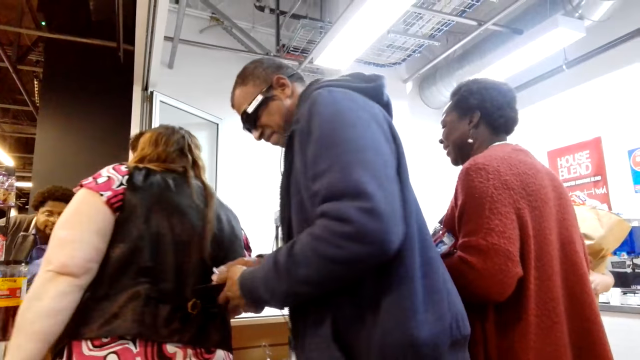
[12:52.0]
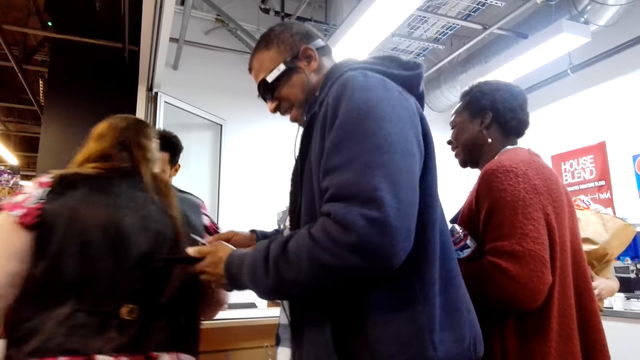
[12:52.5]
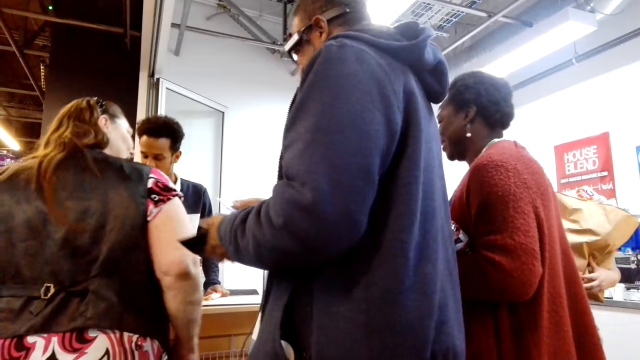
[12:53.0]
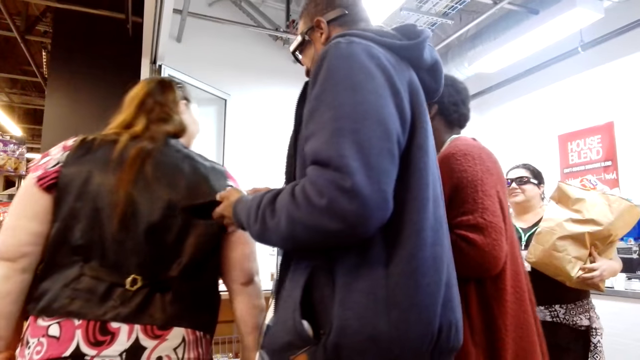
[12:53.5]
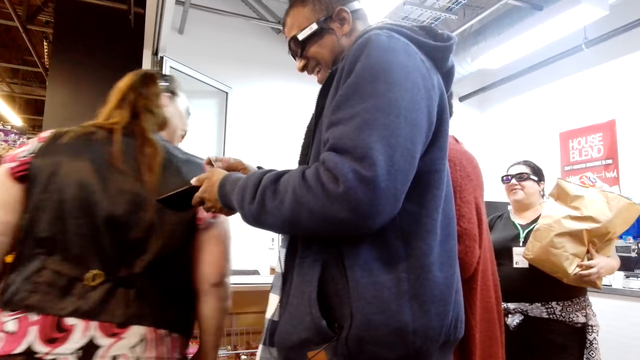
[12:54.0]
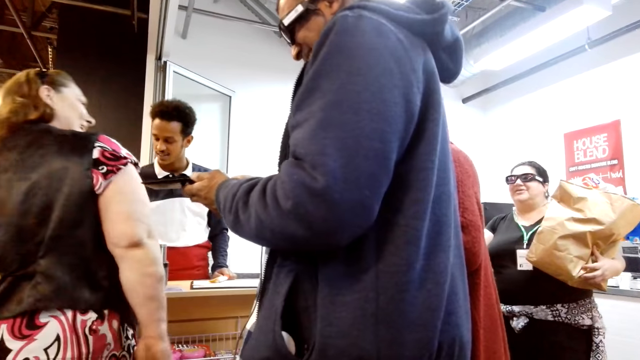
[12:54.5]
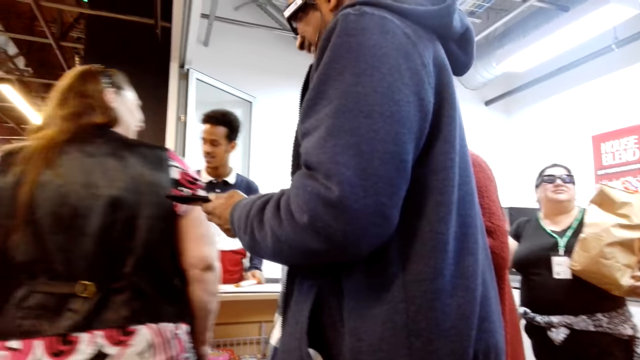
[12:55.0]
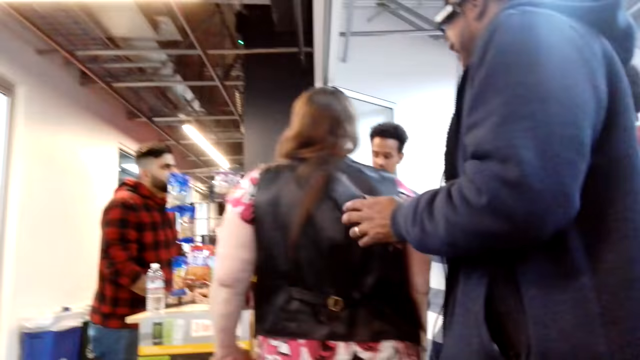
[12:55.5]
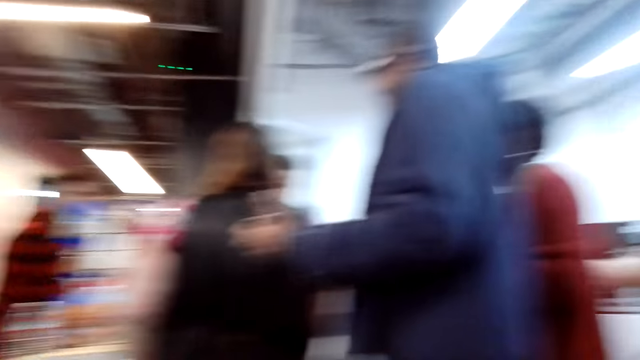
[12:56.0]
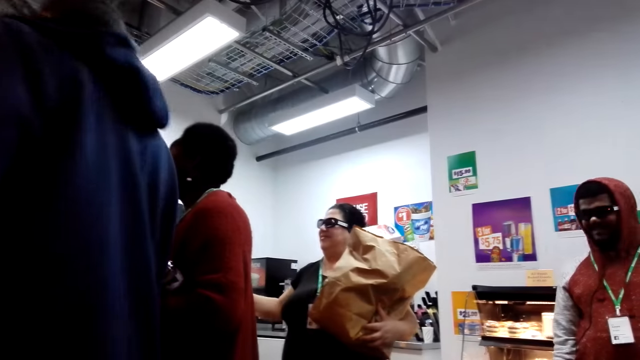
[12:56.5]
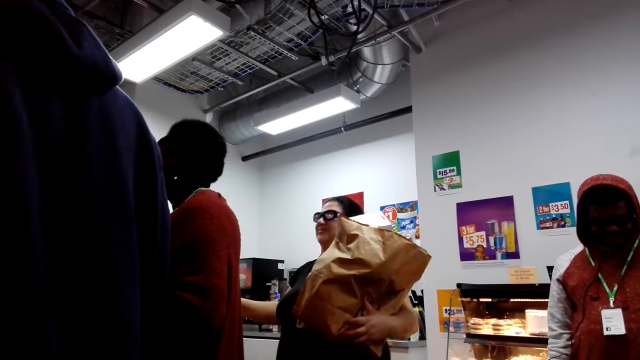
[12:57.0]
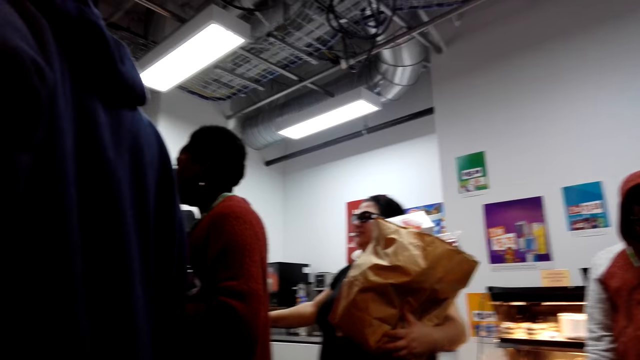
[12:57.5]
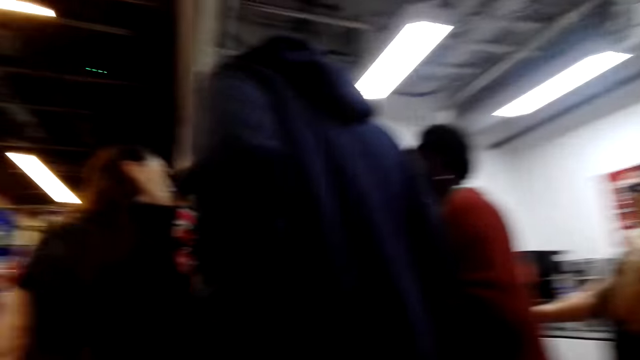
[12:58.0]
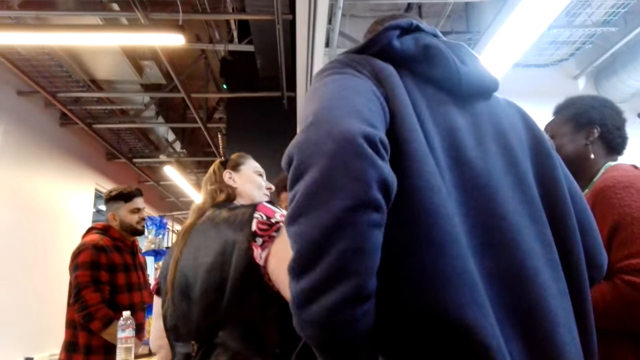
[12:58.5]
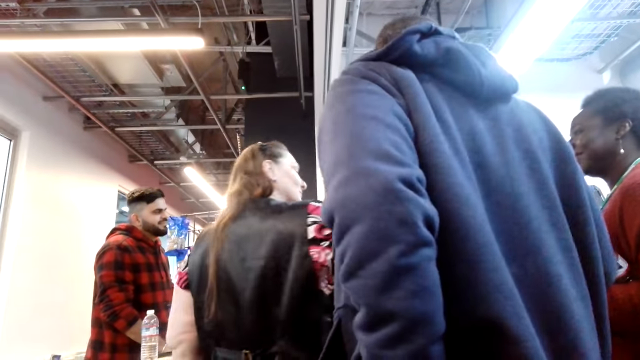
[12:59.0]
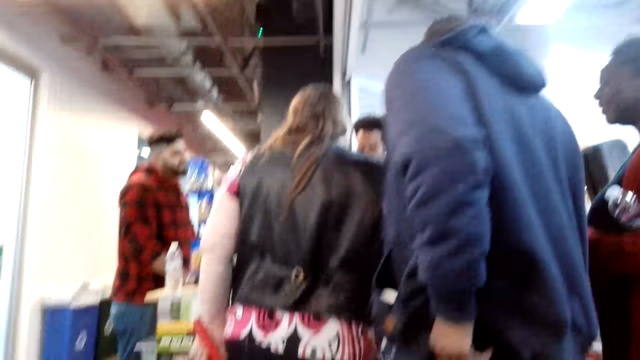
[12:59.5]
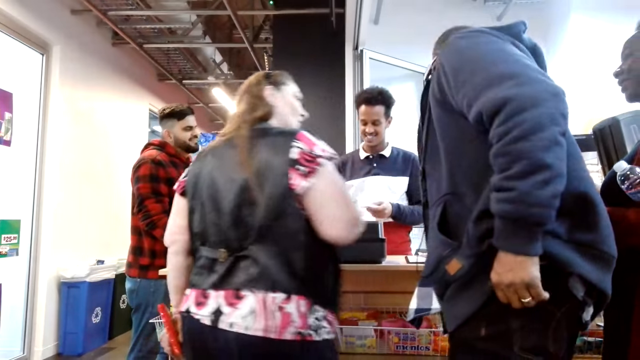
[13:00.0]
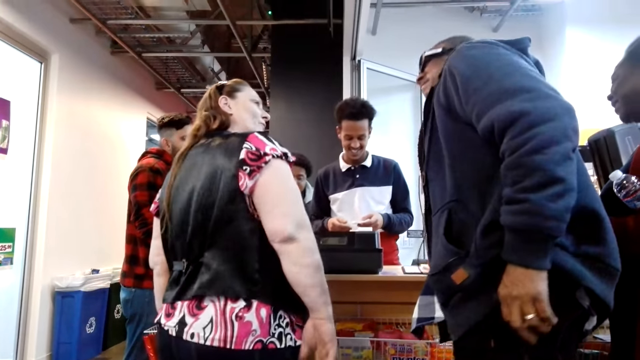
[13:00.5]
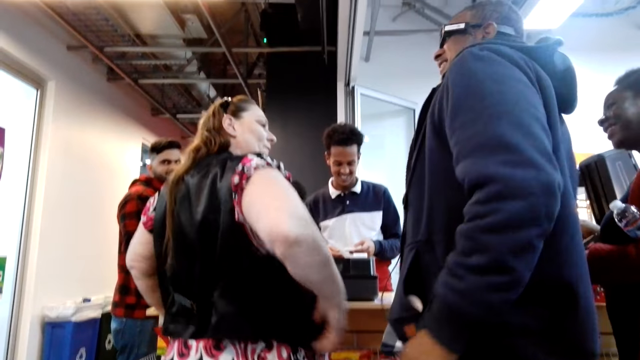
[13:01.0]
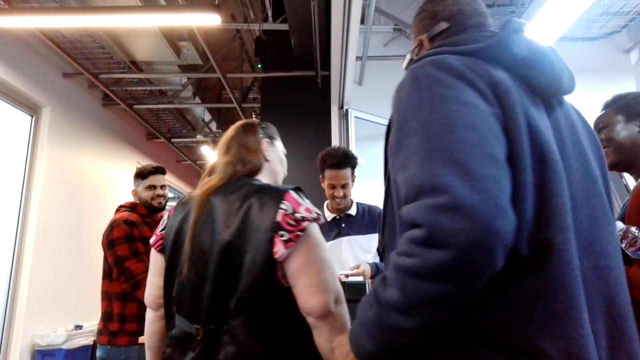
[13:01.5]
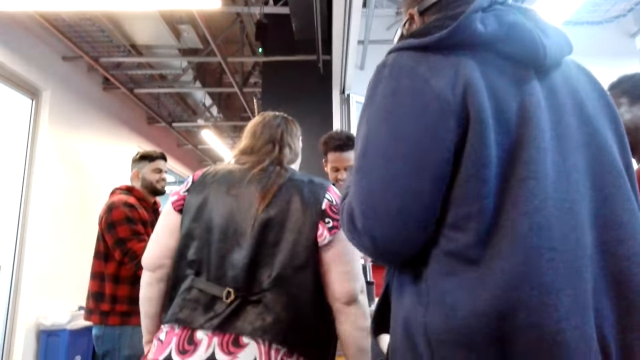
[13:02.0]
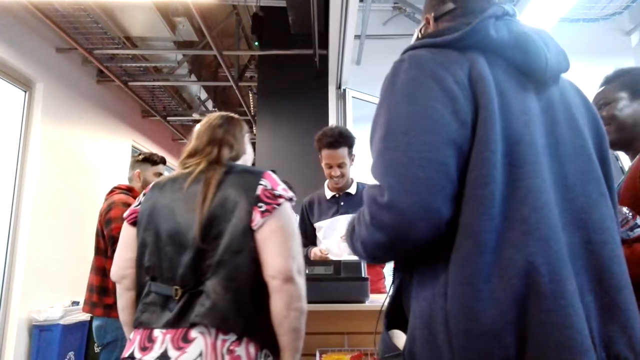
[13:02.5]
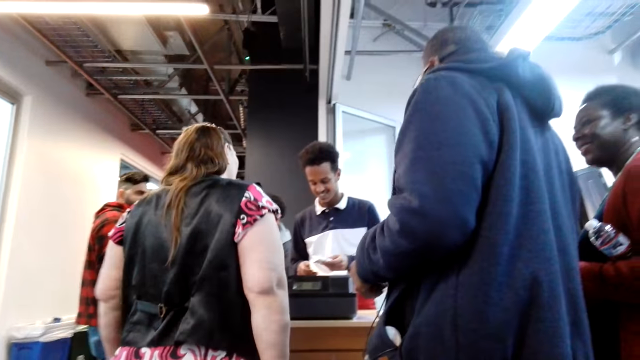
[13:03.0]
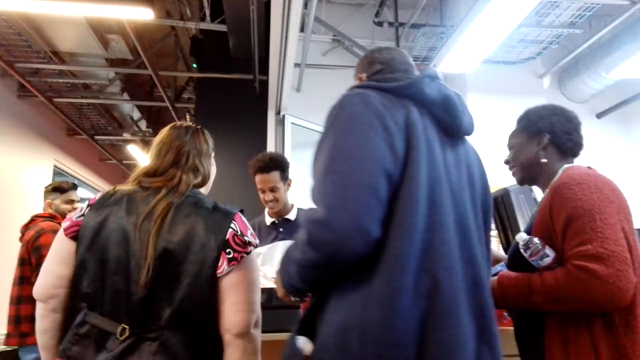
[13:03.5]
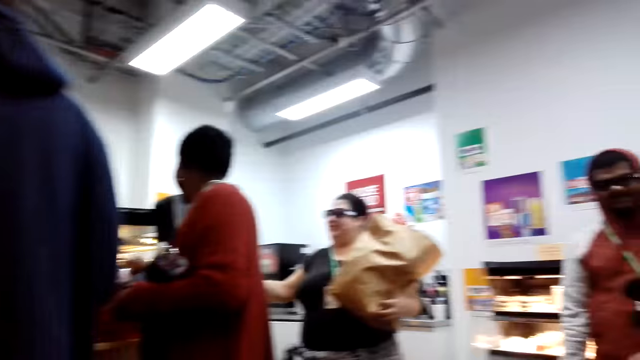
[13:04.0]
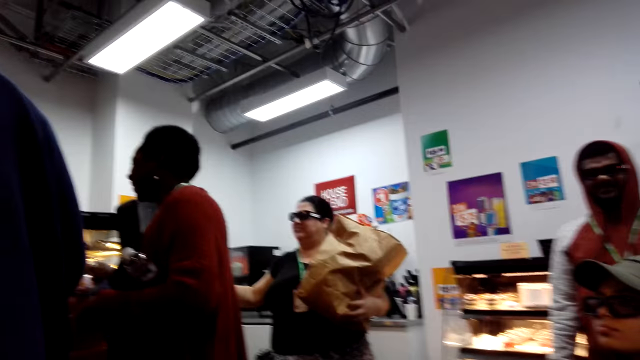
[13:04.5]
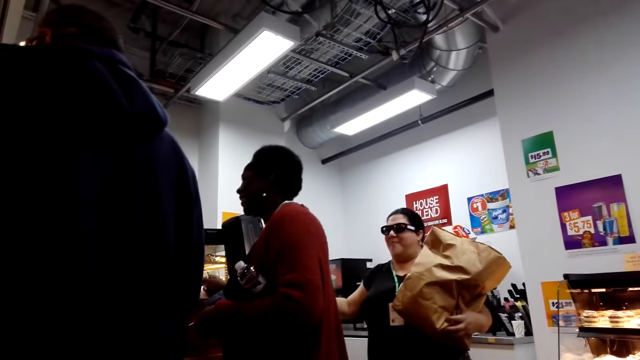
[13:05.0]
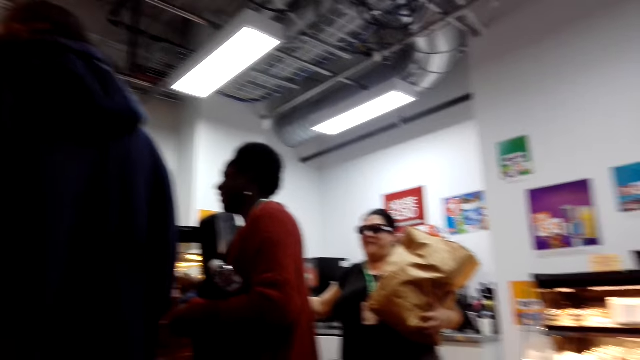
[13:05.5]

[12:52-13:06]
A man puts the card in the wallet. The man puts the wallet in the pocket. Another man looks at something. The first man picks up something. A lady shakes hands.

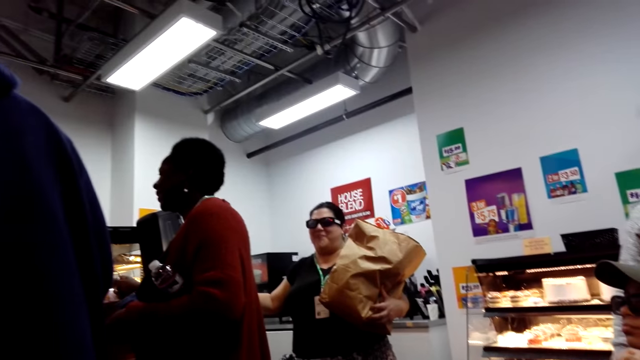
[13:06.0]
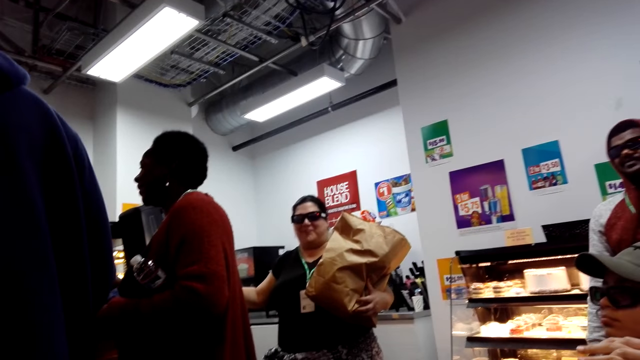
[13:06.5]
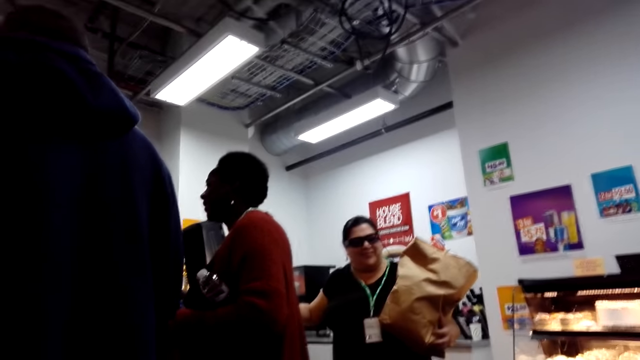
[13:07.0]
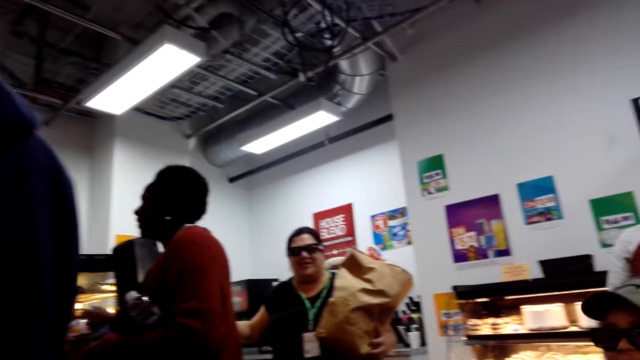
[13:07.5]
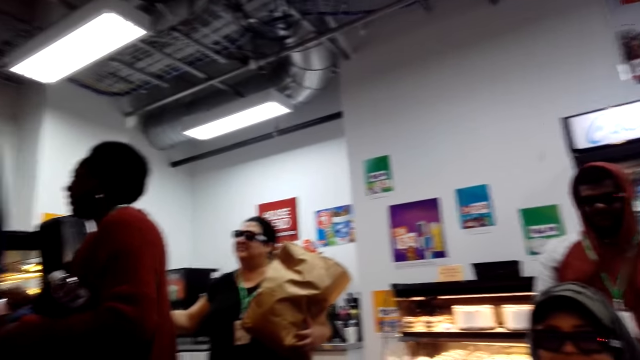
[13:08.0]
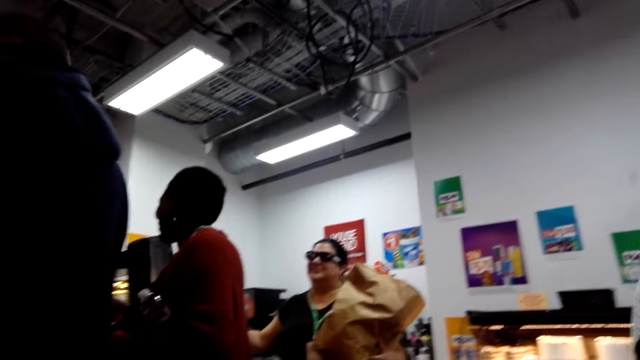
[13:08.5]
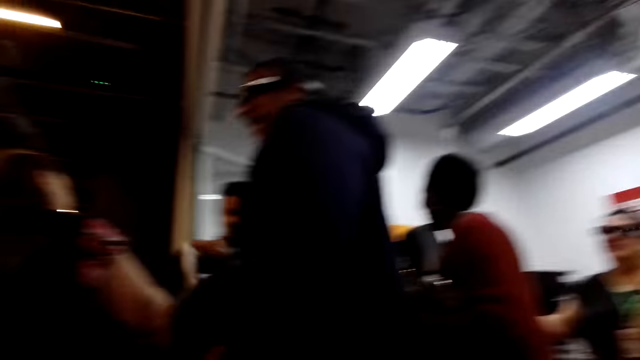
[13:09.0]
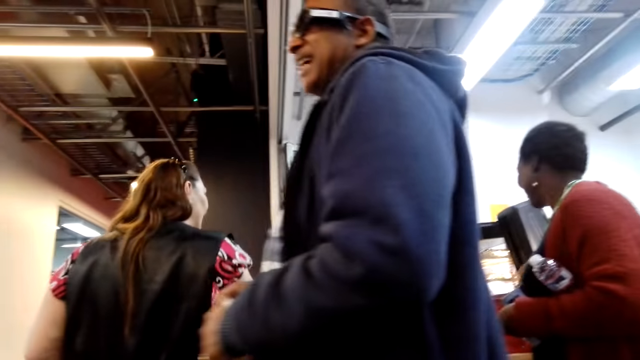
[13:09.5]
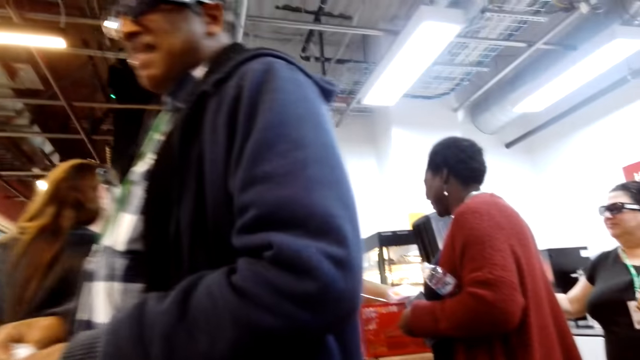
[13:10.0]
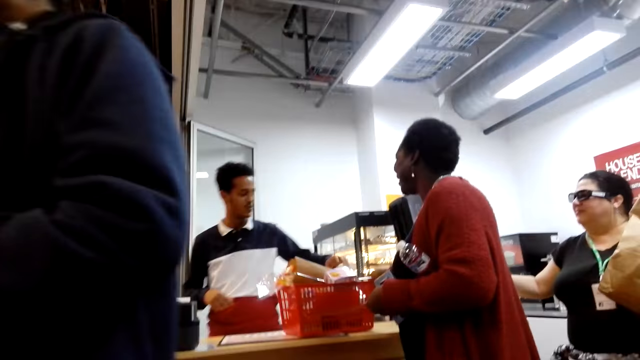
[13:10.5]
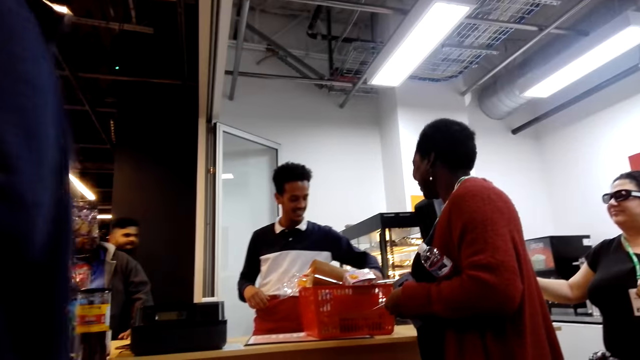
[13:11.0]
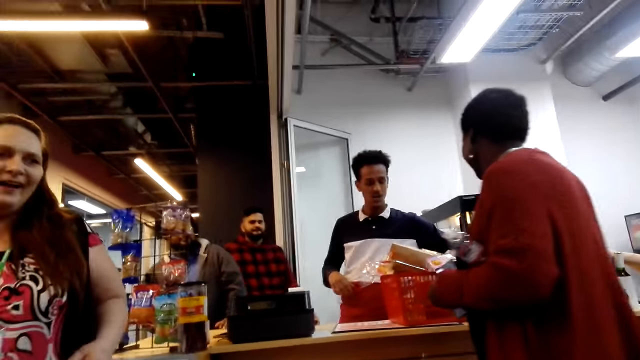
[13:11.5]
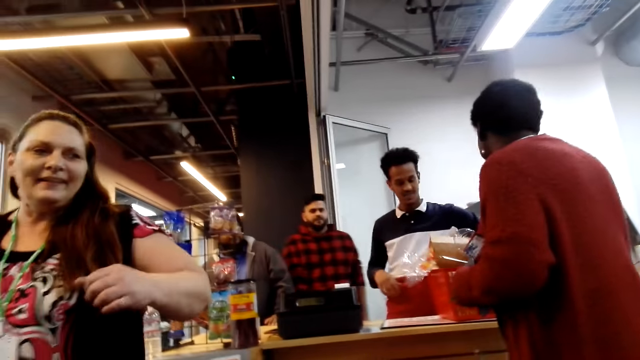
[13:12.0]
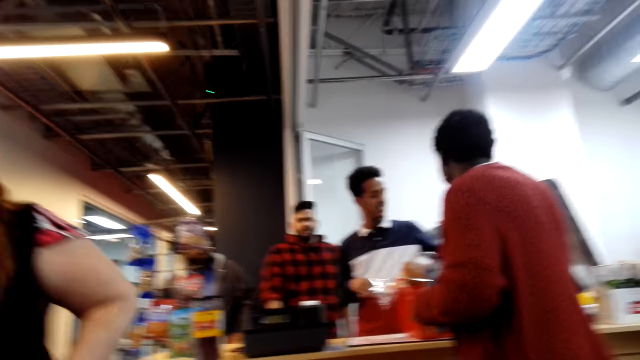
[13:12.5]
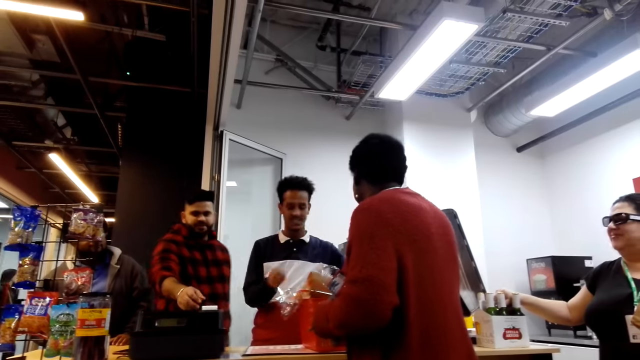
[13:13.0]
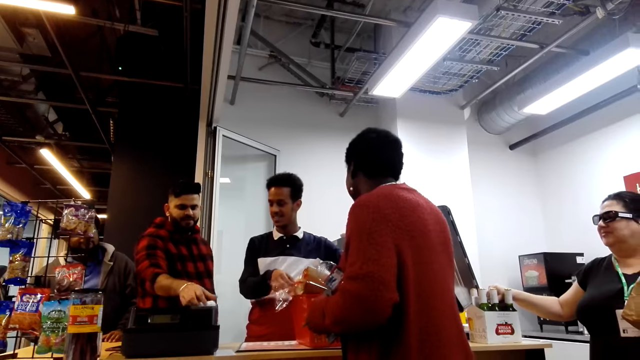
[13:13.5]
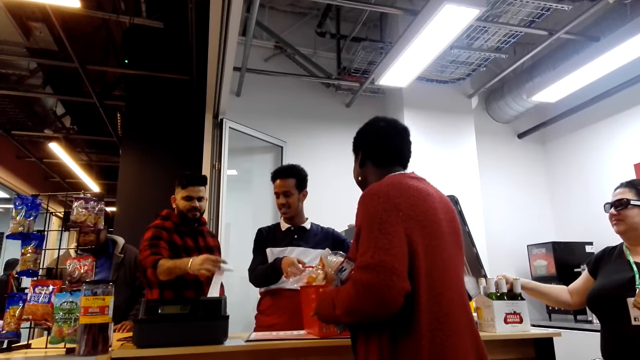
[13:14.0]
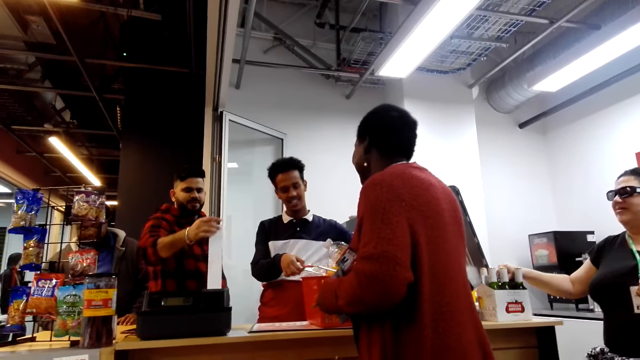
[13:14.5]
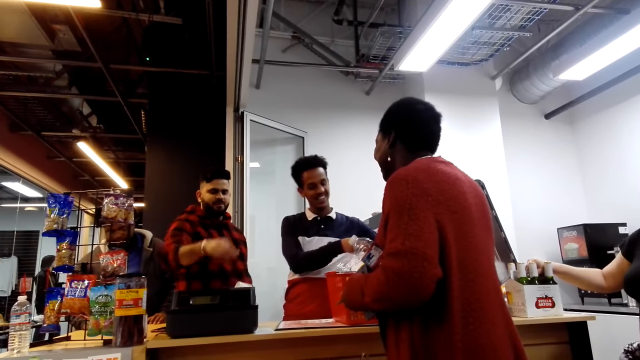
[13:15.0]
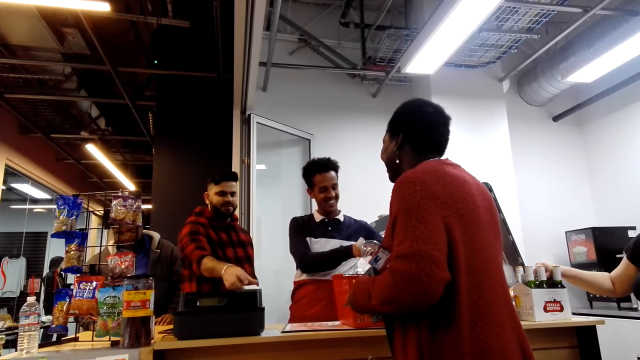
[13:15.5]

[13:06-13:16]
A man walks around. Another man picks flowers from the basket. A third man walks around. A lady moves around. The third man pulls a receipt from the point of sale machine.
